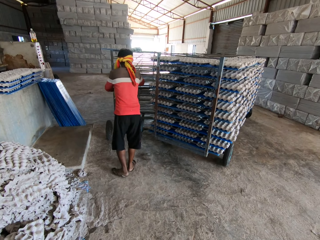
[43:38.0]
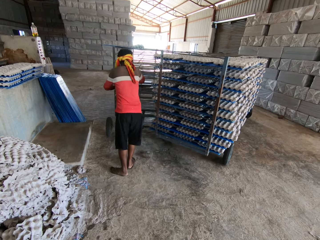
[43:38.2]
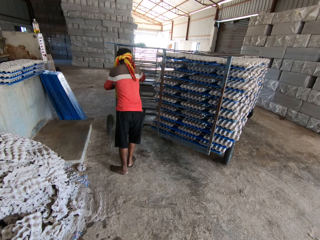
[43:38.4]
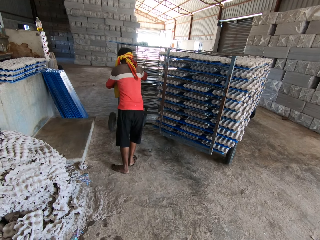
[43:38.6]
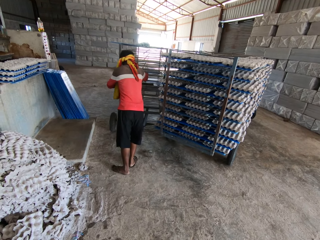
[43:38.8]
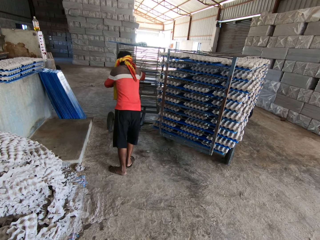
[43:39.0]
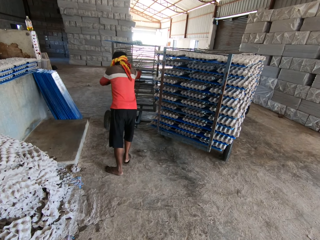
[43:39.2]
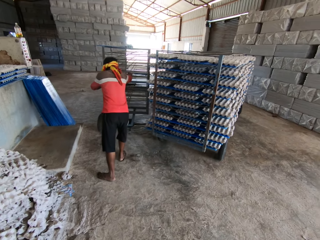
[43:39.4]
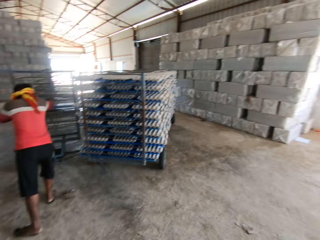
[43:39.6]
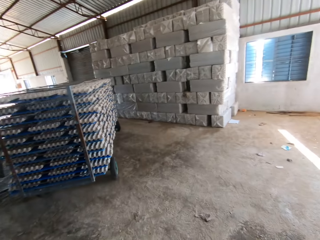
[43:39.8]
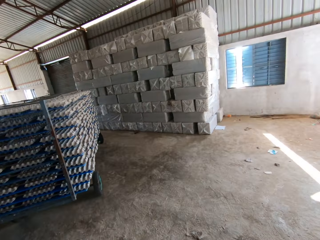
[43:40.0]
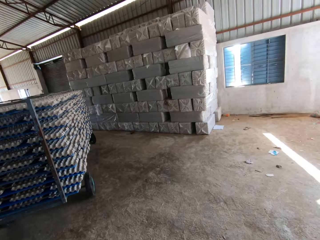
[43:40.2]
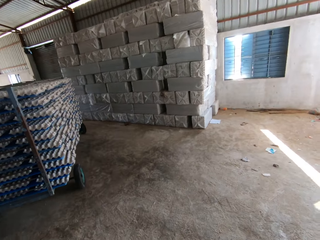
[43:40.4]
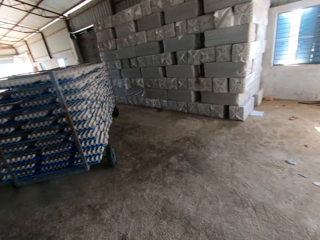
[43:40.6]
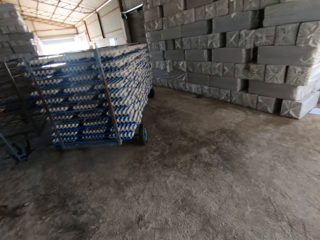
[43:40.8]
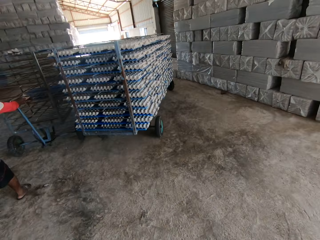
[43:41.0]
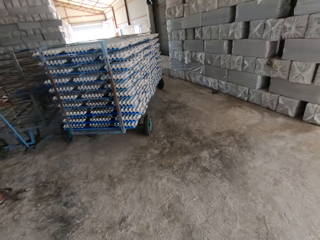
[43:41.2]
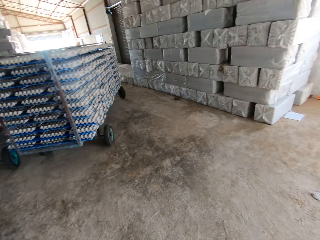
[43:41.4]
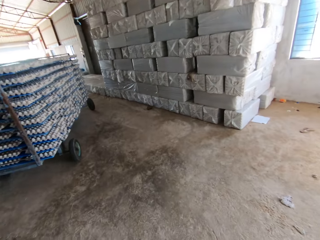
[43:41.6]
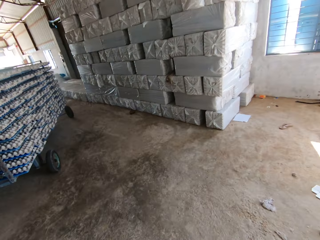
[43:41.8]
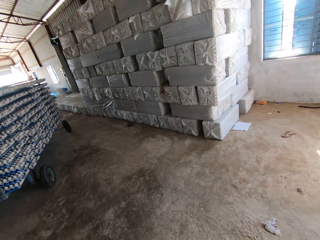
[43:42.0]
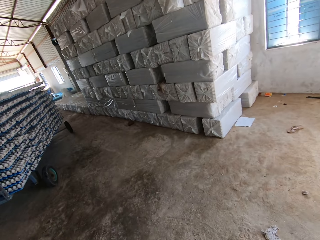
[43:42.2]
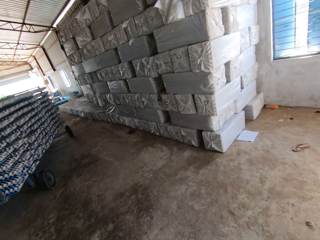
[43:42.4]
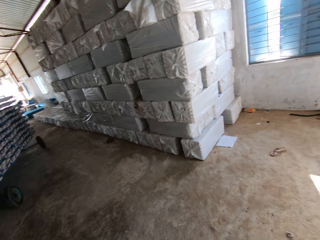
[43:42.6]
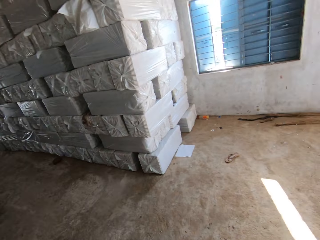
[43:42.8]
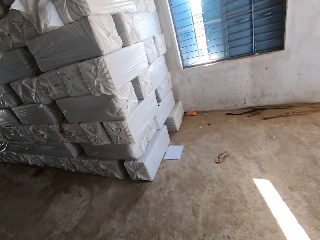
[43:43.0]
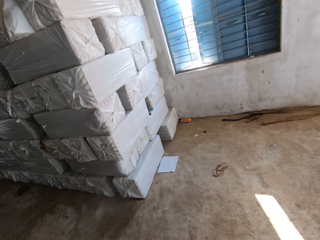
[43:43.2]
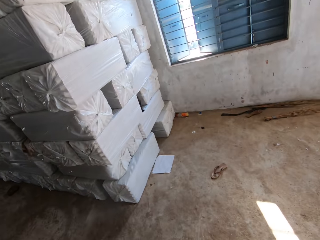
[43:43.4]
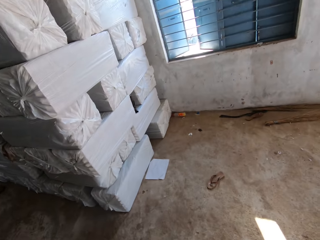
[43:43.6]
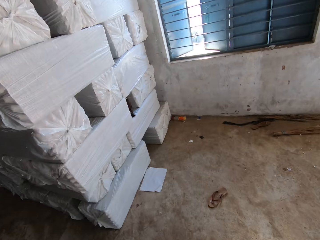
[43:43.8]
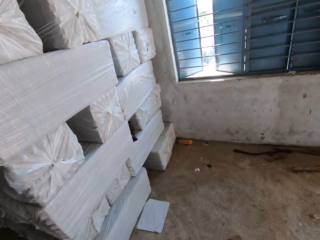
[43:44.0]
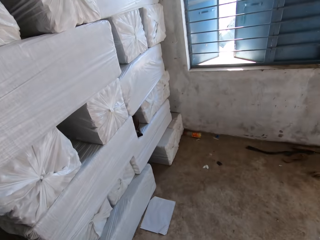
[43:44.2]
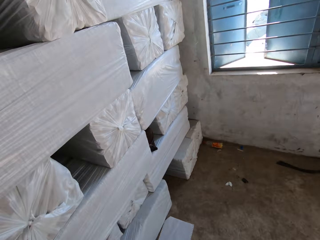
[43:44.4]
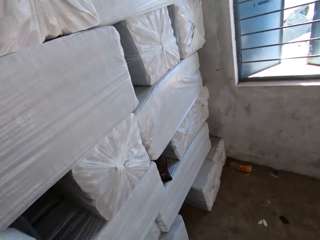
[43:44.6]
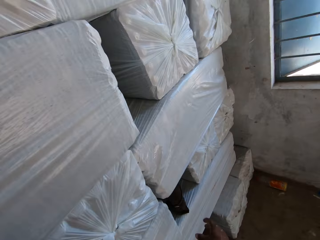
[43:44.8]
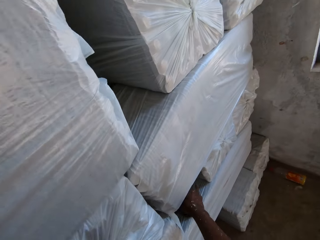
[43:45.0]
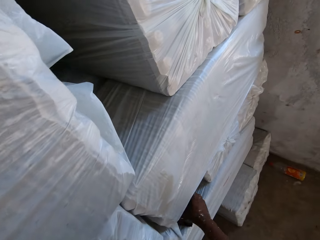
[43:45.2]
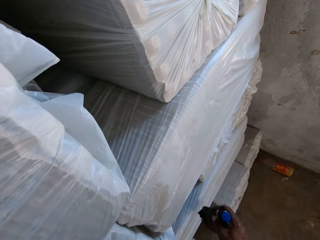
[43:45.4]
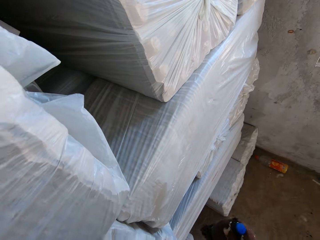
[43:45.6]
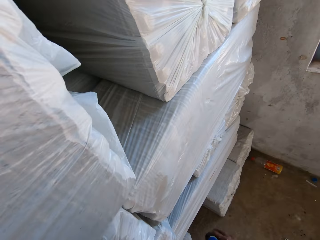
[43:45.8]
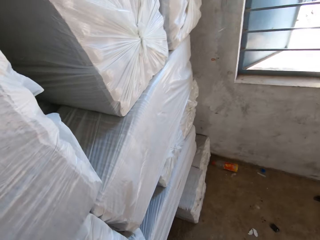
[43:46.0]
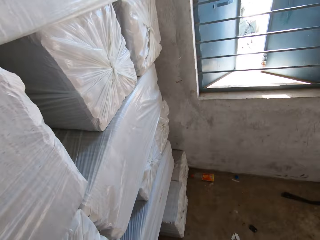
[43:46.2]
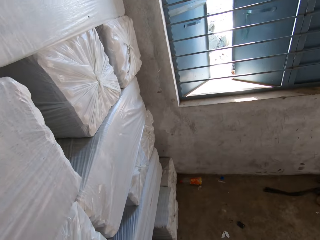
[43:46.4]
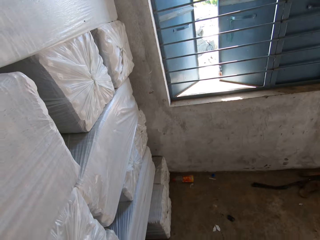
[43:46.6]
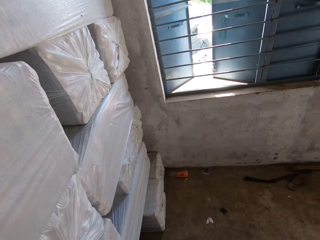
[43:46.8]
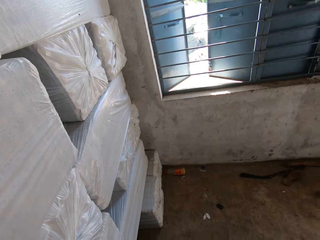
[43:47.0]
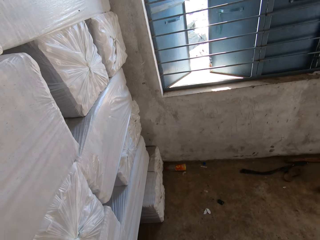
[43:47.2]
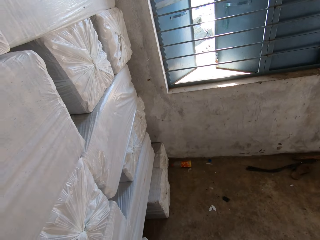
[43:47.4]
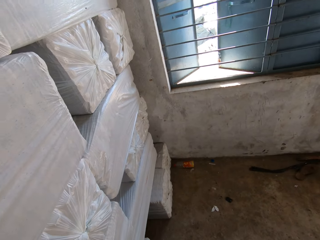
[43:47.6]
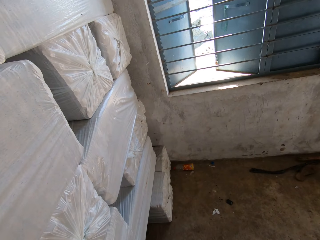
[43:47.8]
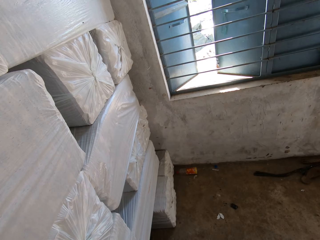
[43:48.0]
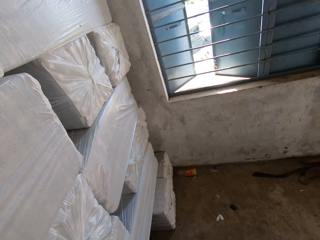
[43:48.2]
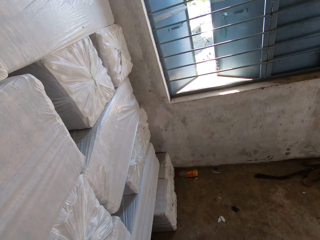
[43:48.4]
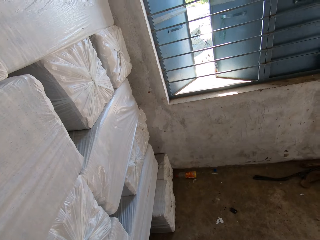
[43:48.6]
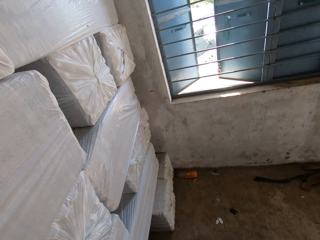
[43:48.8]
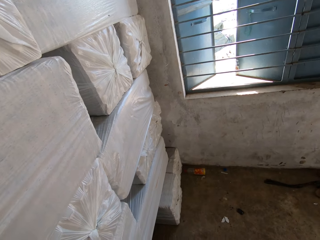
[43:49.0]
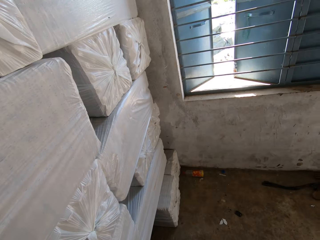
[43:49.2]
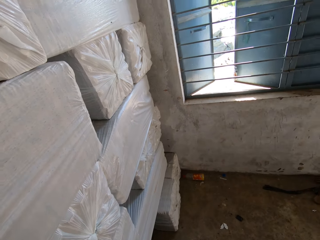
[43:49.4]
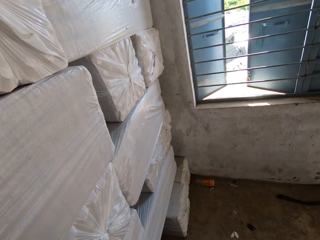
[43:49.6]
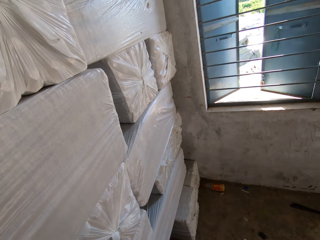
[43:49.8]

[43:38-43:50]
A man interacts with another man. The camera wearer removes a plastic bottle from a bundle of paper with his right hand. He shakes the plastic bottle with his right hand. He looks around.

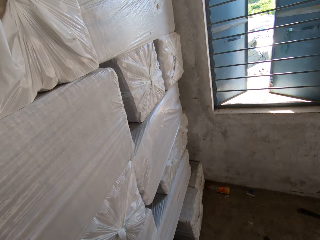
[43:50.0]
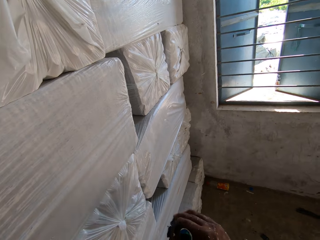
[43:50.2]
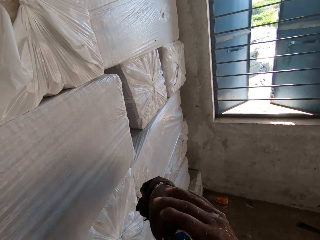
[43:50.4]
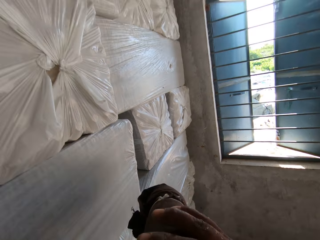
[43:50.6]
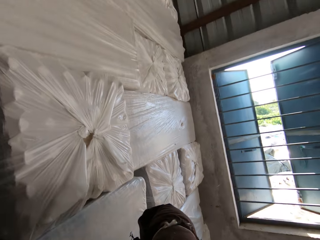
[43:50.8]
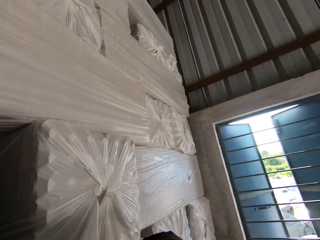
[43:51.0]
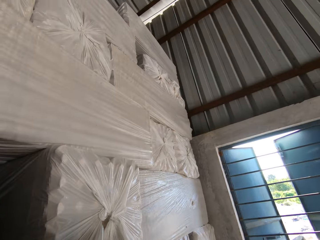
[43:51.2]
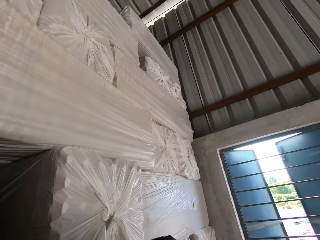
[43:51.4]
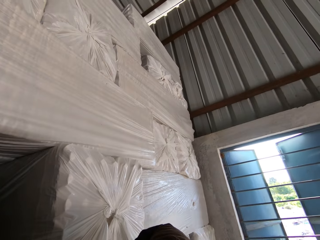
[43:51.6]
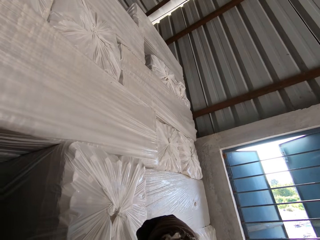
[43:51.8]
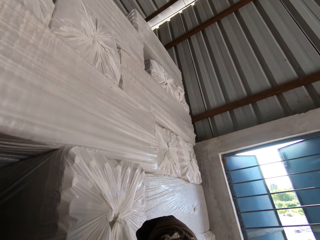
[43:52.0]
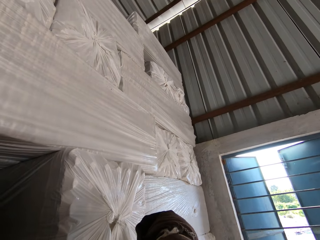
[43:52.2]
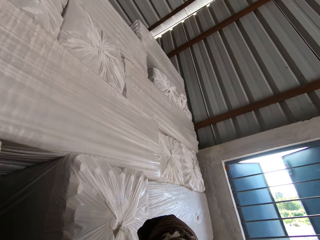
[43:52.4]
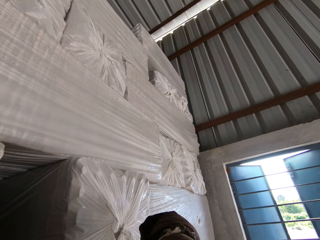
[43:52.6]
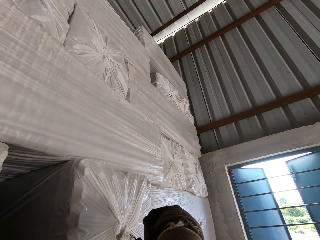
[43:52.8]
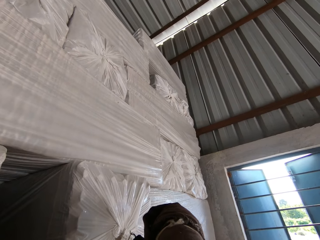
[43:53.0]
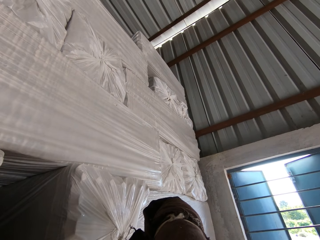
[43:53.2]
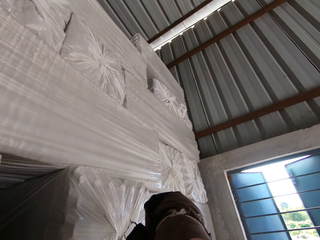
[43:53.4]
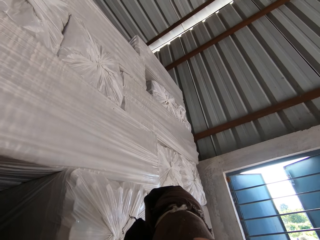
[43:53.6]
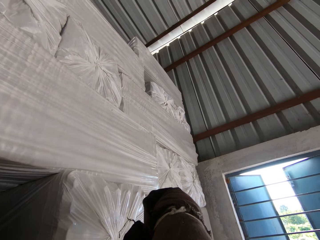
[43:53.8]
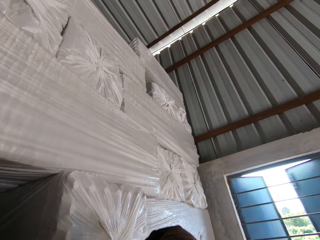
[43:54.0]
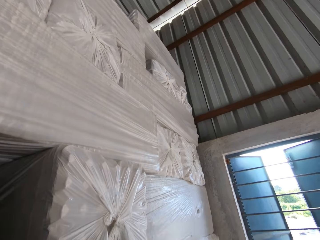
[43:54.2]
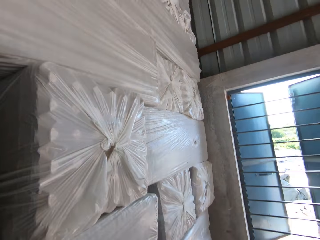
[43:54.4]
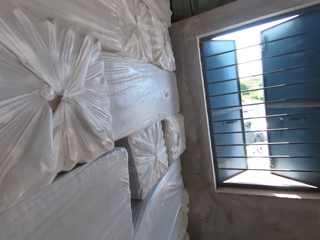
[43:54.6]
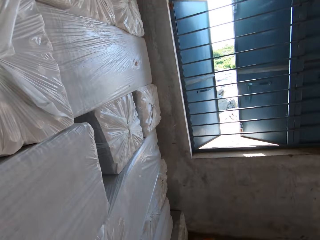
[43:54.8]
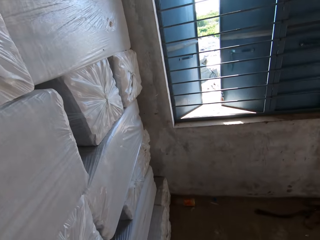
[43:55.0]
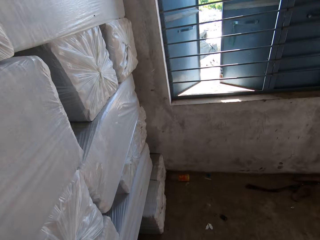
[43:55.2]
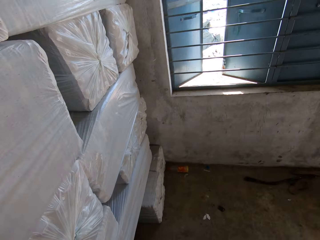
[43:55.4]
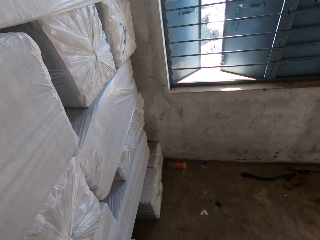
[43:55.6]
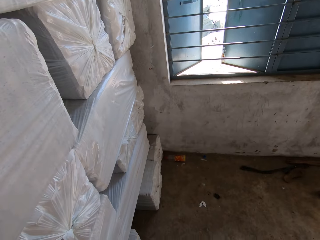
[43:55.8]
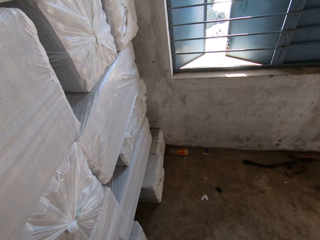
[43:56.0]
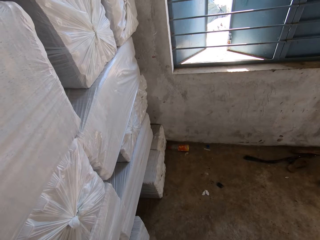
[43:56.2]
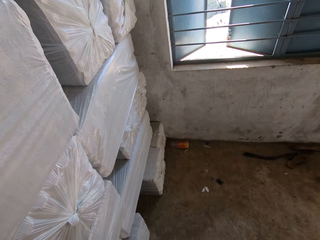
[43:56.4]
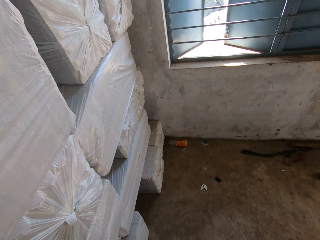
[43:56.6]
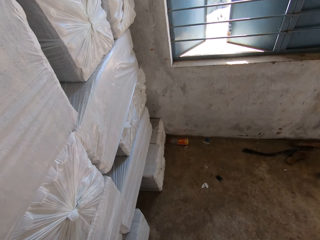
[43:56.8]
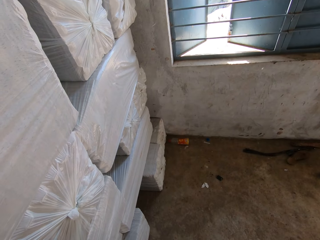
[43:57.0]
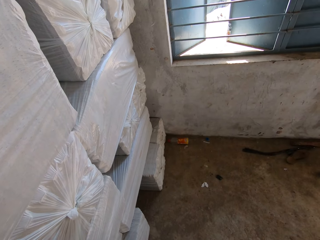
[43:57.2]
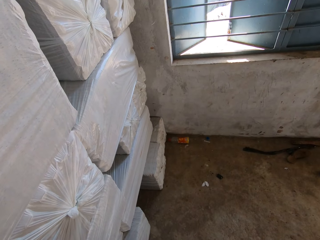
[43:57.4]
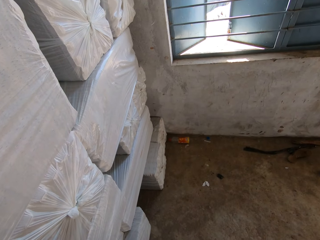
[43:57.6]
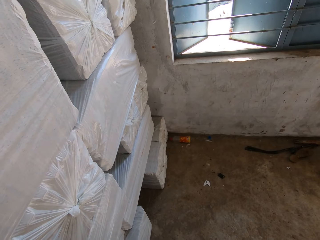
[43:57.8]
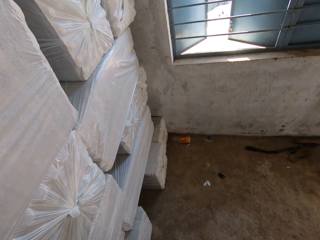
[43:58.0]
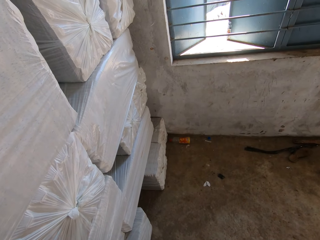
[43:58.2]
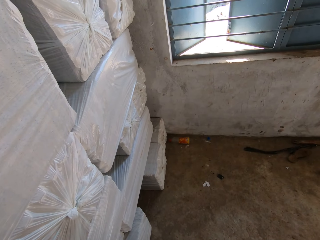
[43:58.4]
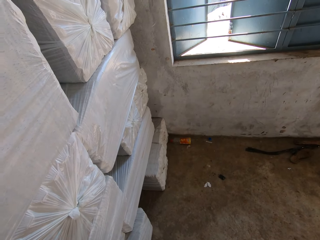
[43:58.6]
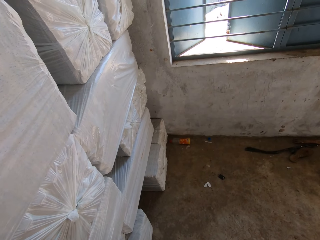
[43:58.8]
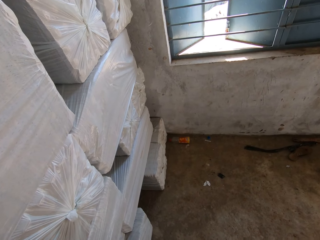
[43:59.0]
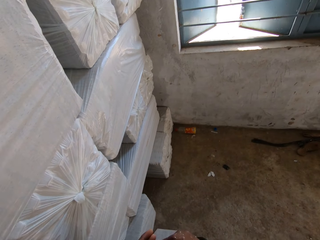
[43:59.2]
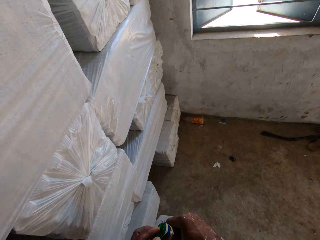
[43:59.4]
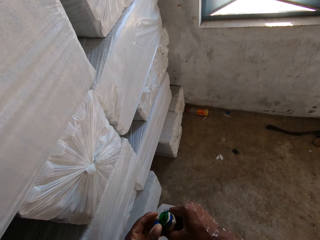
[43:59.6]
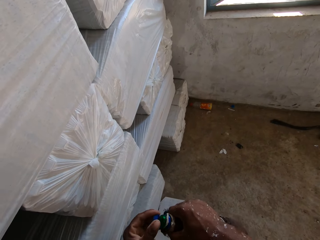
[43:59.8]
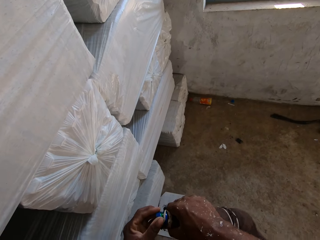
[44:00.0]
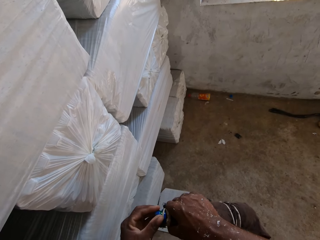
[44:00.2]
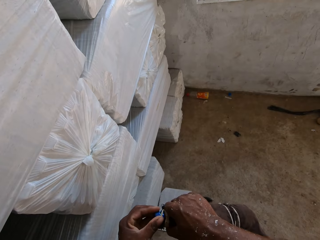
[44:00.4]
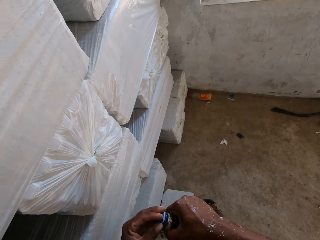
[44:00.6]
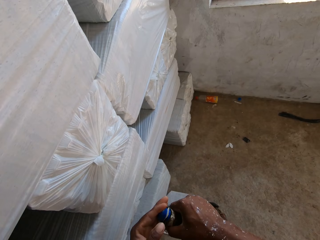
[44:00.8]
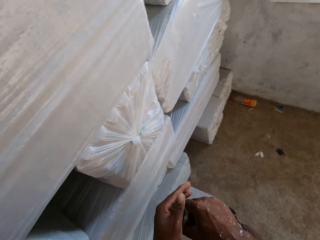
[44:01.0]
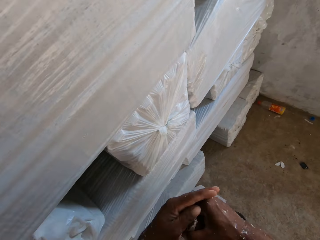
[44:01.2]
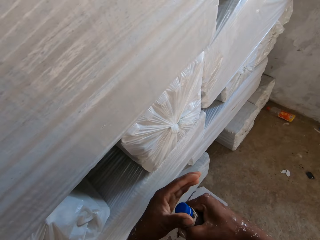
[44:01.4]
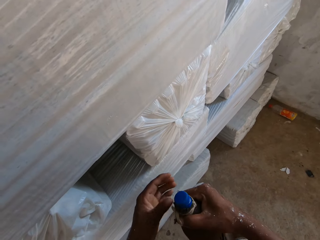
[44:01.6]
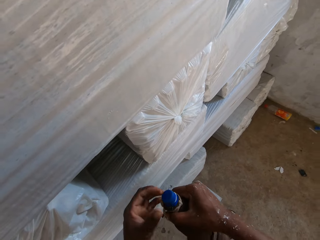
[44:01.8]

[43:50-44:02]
The camera wearer drinks water from the plastic bottle in his right hand. He looks around. He holds a plastic lid with his left hand. He closes the plastic bottle with the plastic lid in his left hand.
